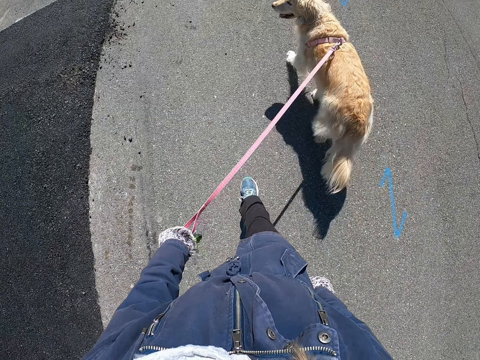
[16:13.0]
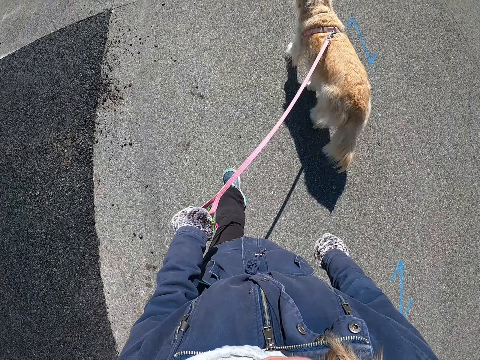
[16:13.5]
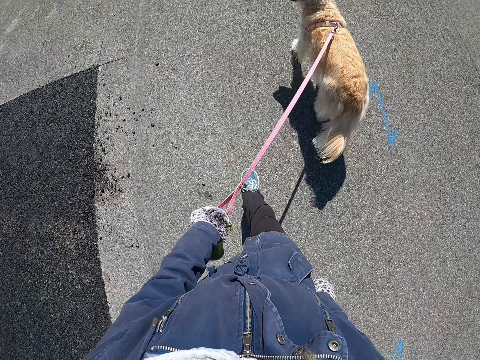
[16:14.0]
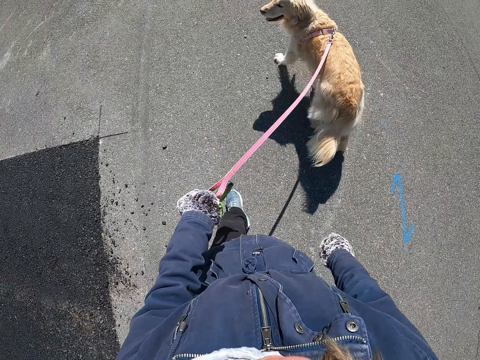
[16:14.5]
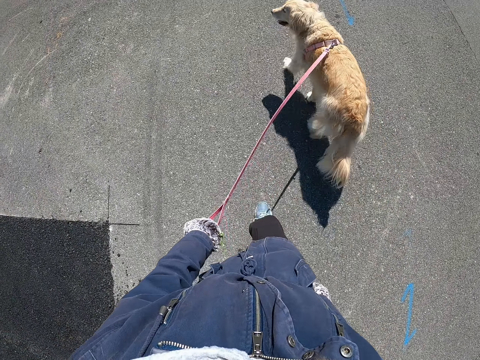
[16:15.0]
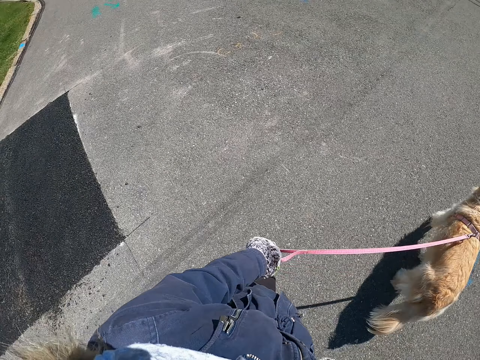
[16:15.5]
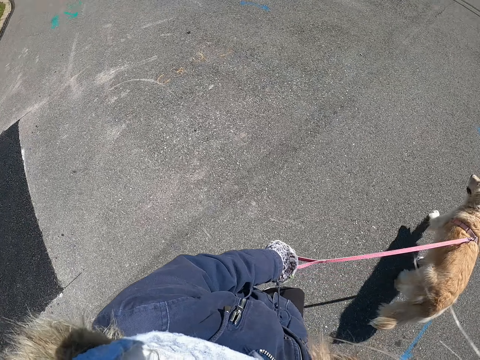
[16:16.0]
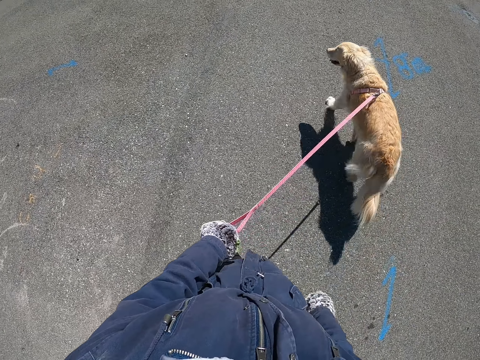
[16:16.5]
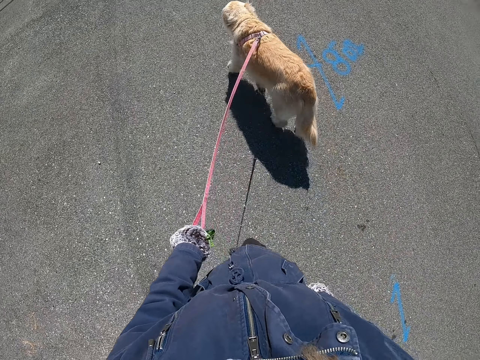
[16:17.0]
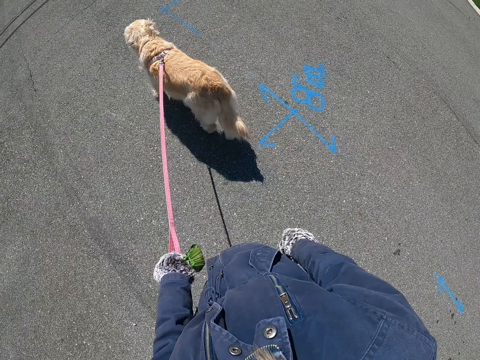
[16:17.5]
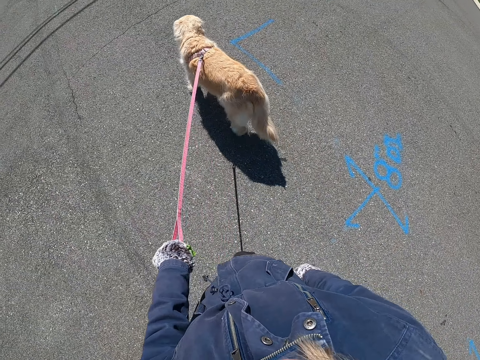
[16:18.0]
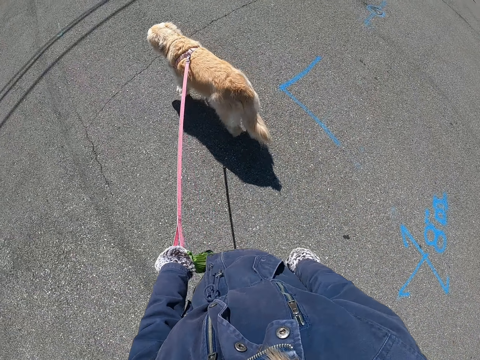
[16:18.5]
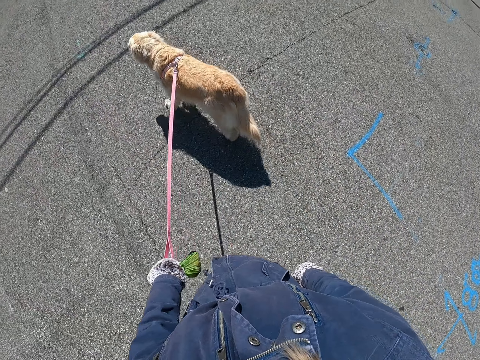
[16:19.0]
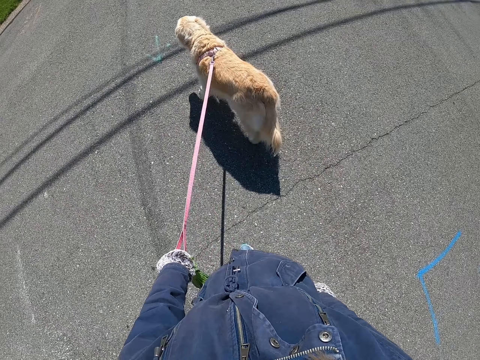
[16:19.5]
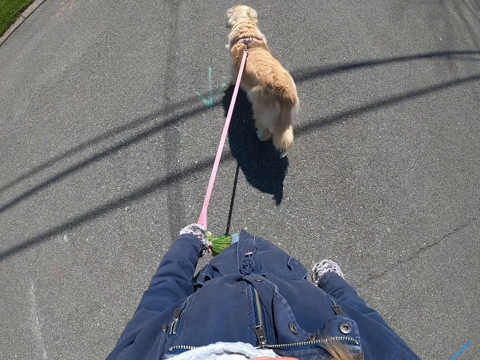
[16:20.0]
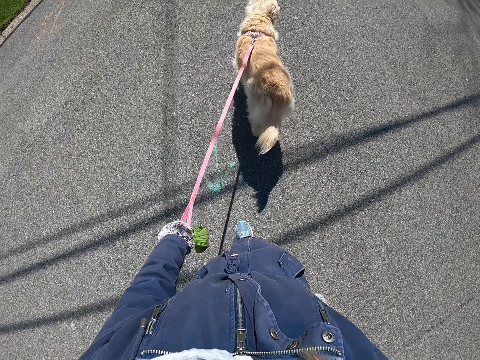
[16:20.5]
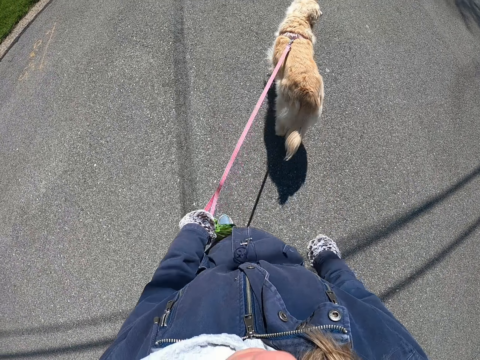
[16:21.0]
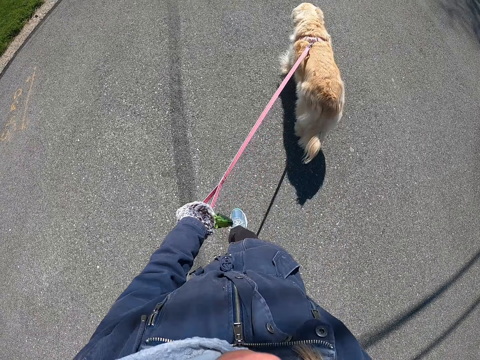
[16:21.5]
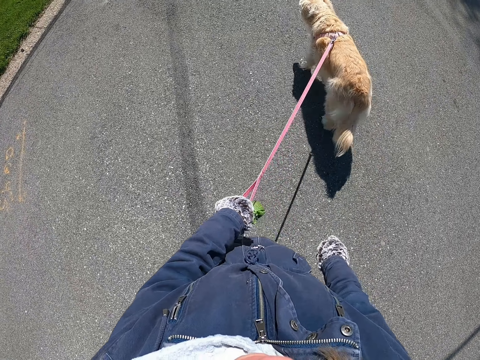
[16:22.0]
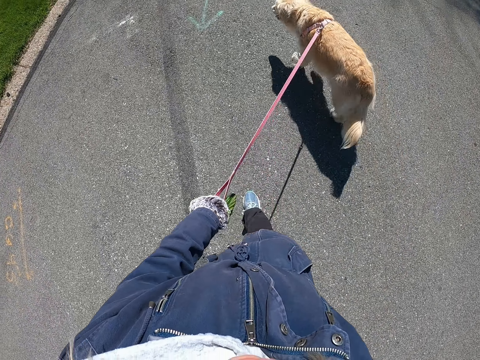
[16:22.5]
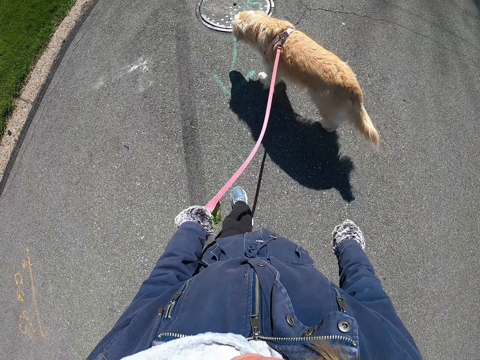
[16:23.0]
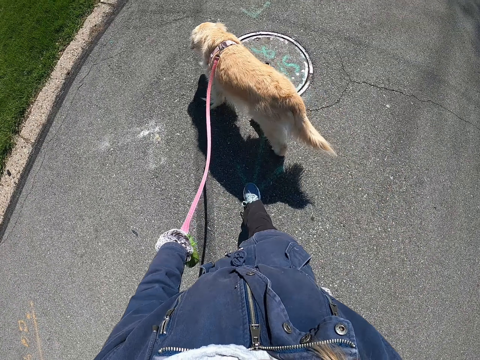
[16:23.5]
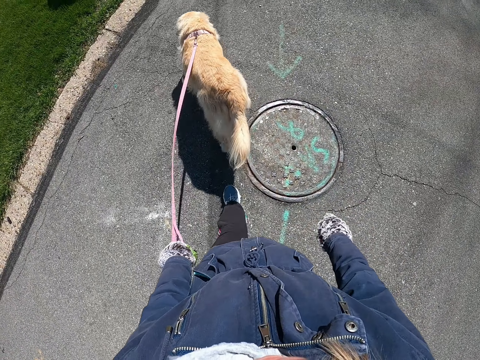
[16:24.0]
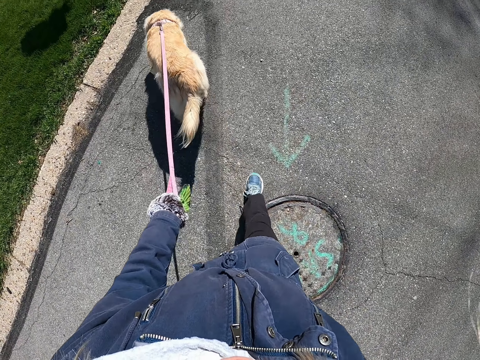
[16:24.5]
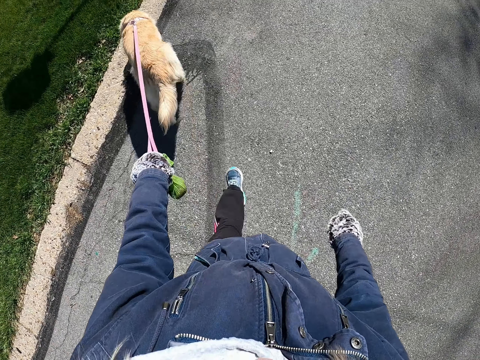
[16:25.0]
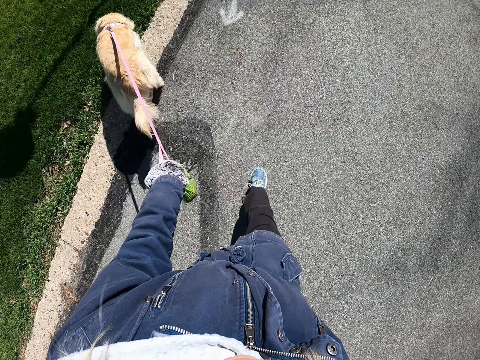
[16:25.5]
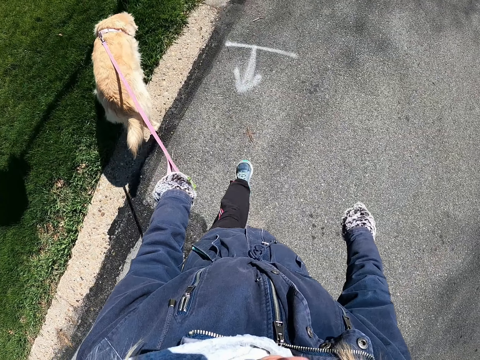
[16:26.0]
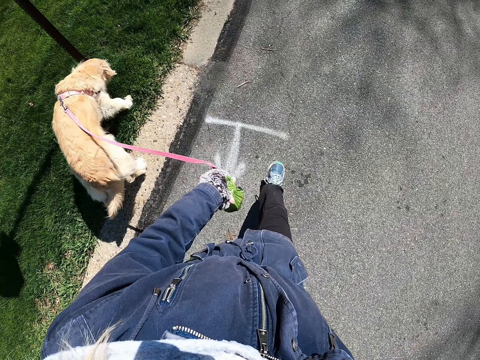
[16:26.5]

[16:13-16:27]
The camera wearer looks aside. They walk while pulling the dog.

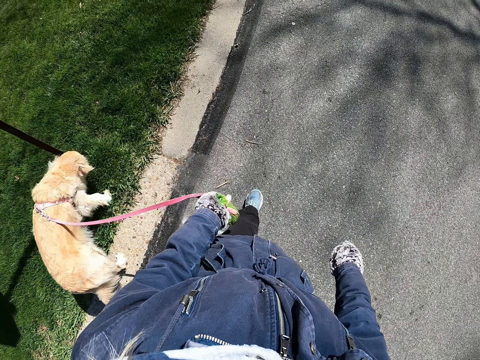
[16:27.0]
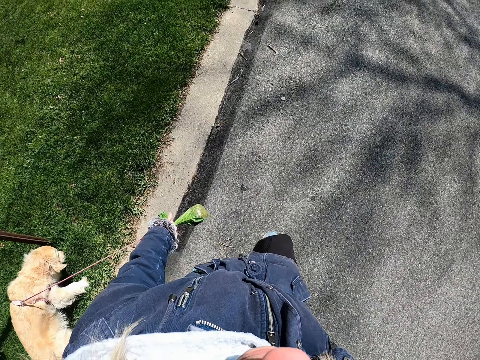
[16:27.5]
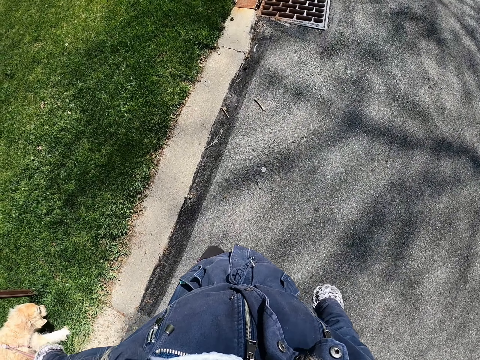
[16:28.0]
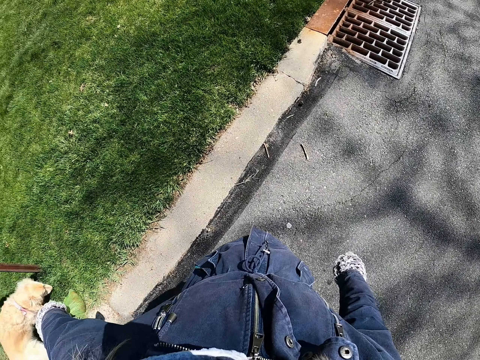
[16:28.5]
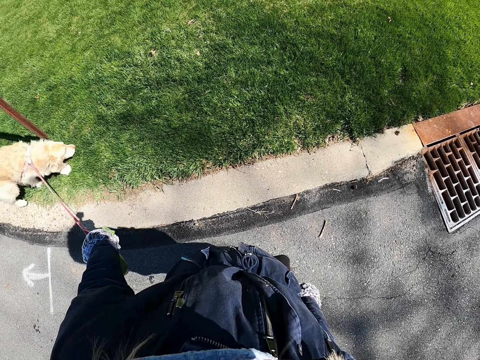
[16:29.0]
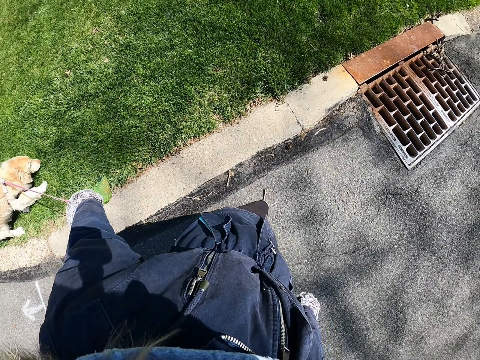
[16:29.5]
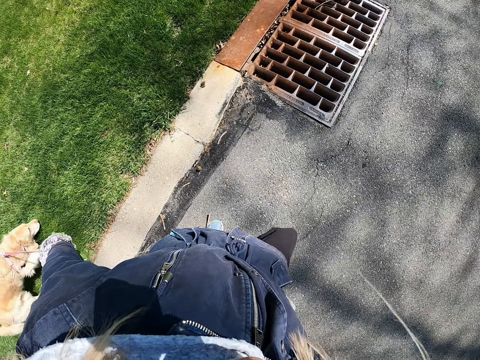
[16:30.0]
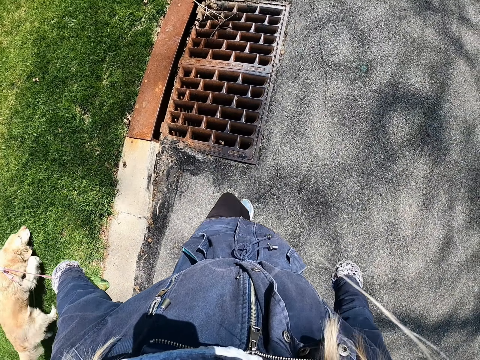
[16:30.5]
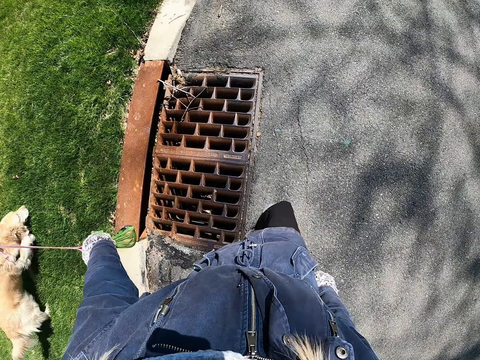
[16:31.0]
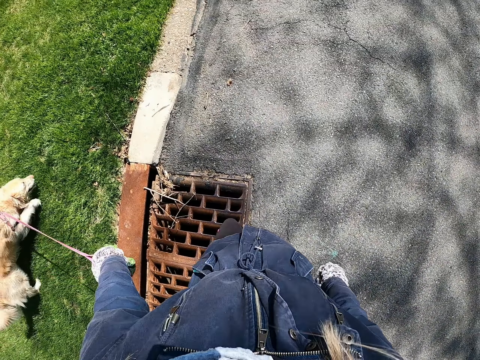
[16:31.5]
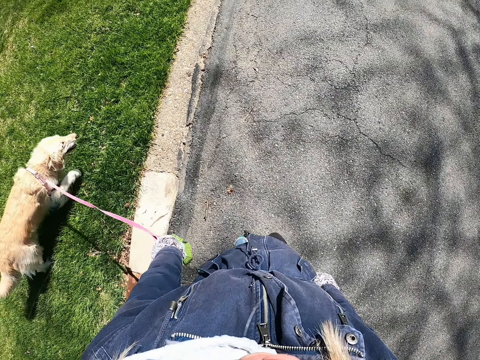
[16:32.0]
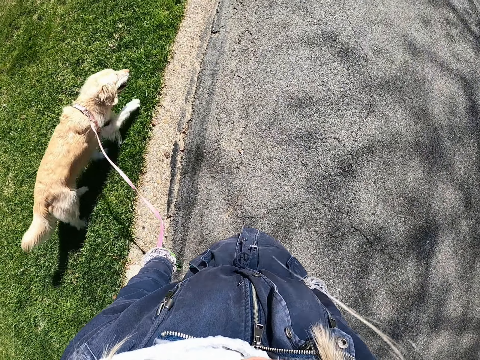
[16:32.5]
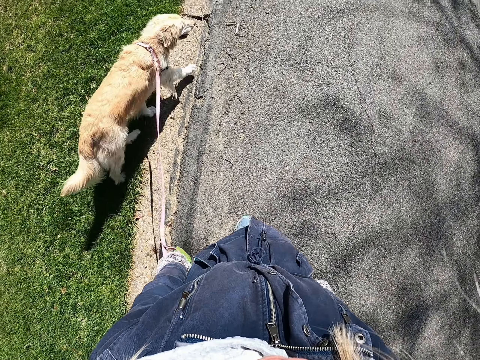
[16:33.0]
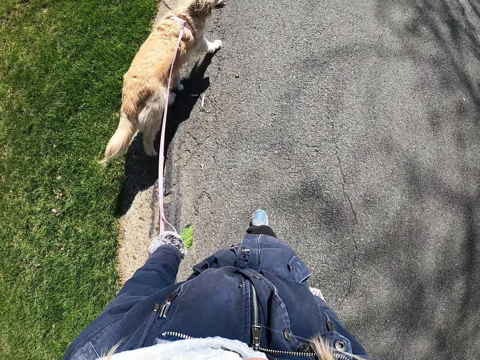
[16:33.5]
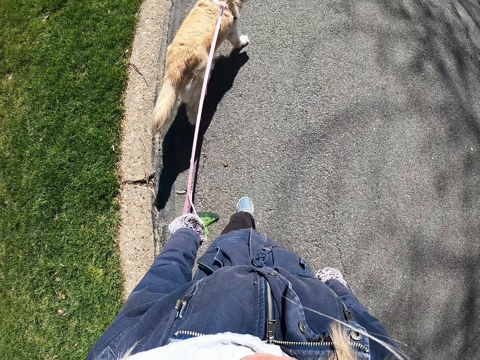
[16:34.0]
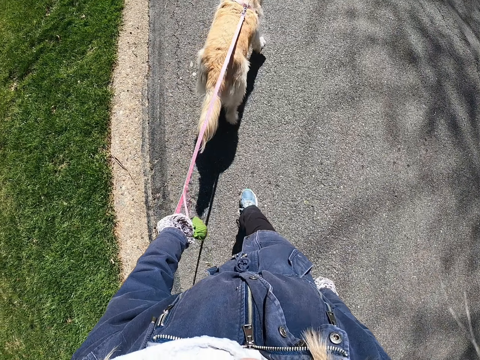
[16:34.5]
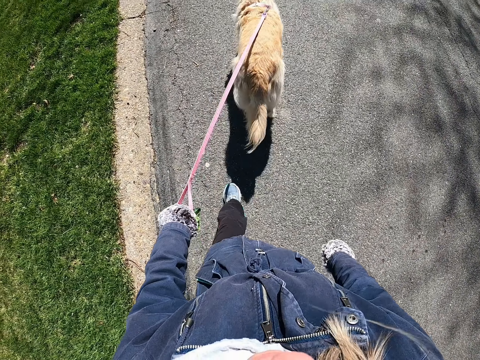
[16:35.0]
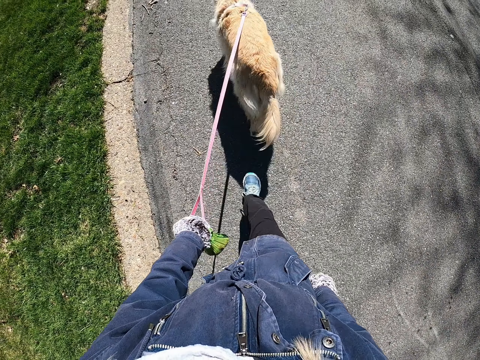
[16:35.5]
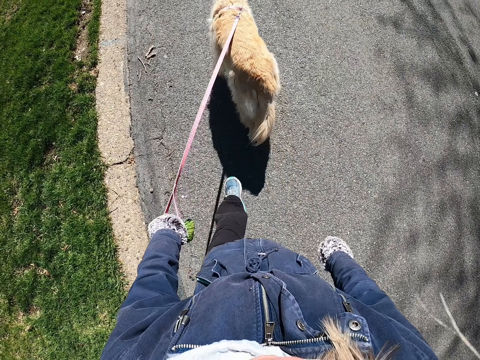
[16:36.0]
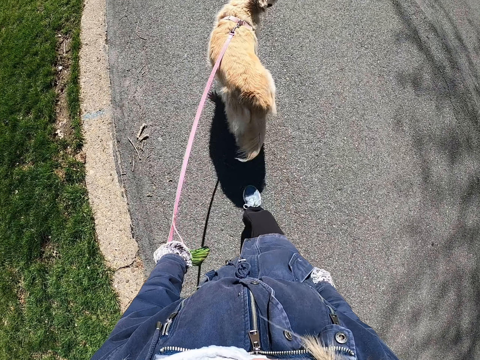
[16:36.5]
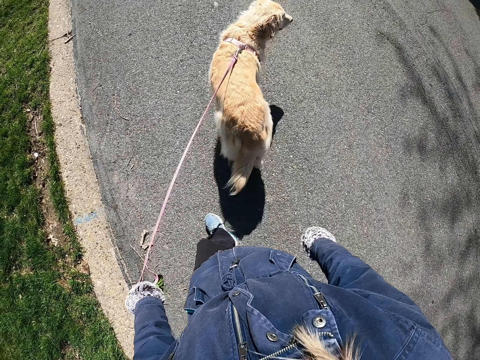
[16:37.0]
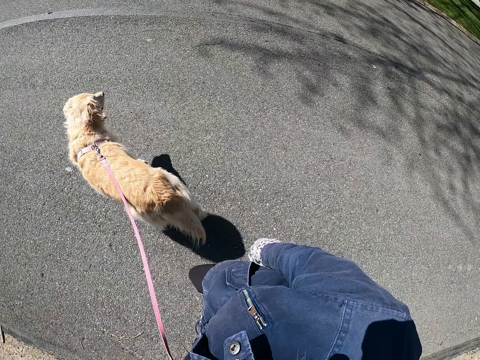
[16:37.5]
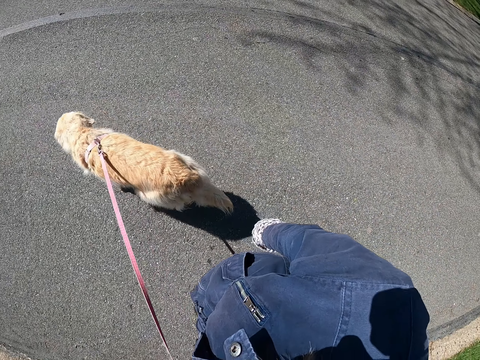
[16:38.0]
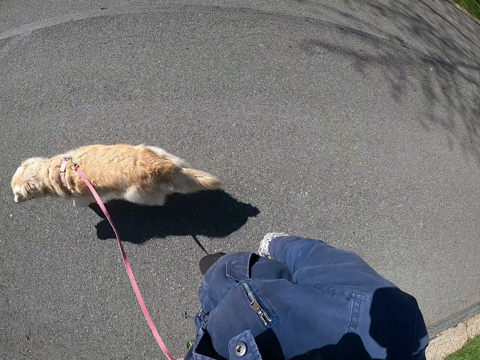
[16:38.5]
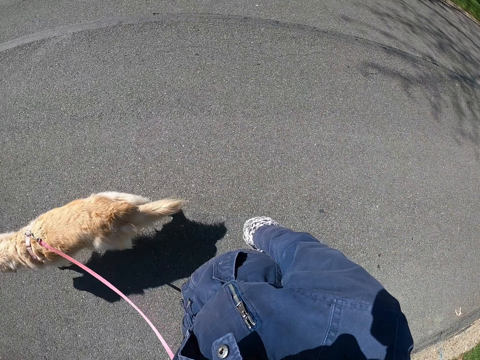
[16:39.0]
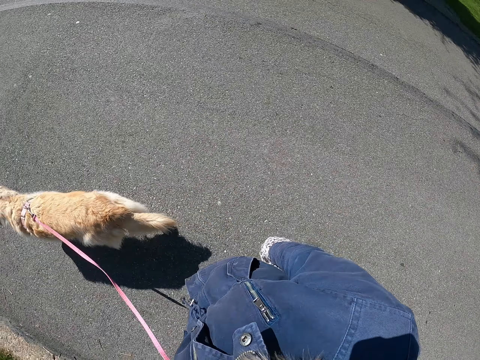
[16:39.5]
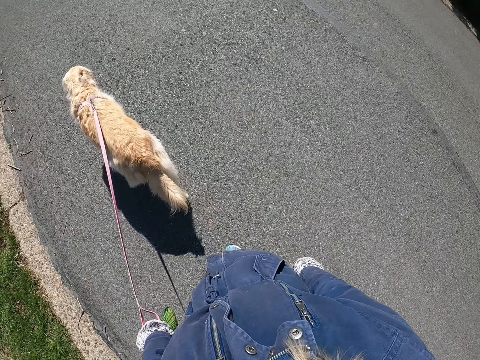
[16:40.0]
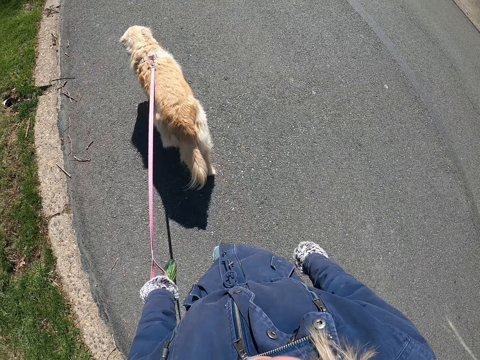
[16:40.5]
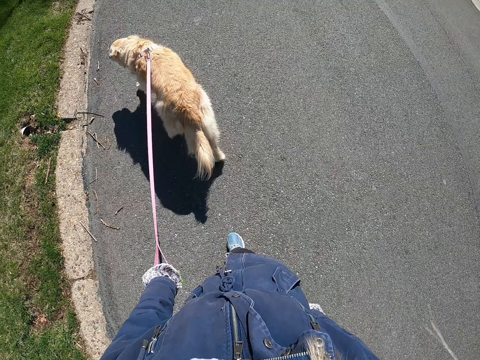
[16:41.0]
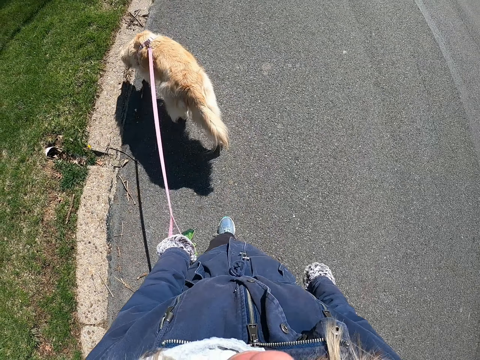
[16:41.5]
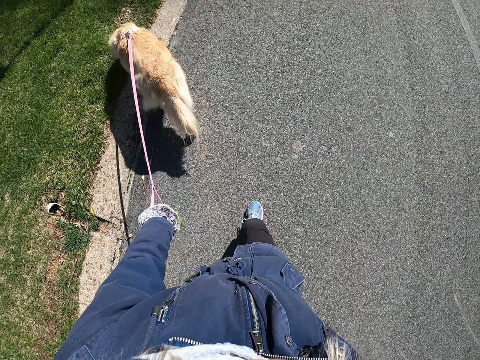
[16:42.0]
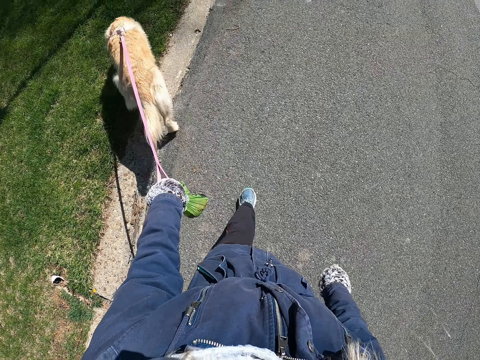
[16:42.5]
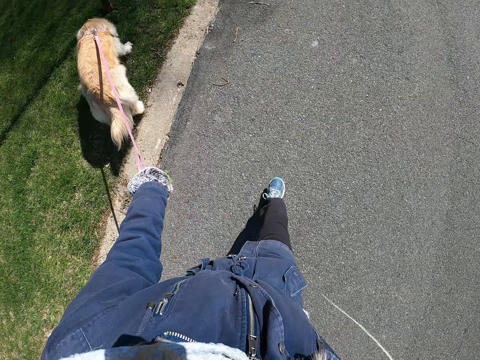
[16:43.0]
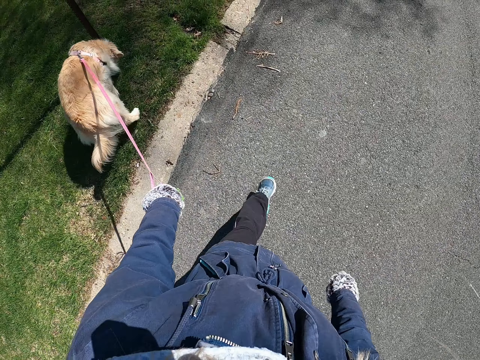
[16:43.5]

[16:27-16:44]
The camera wearer looks aside. They walk while pulling the dog. They look aside. They walk while pulling the dog.
